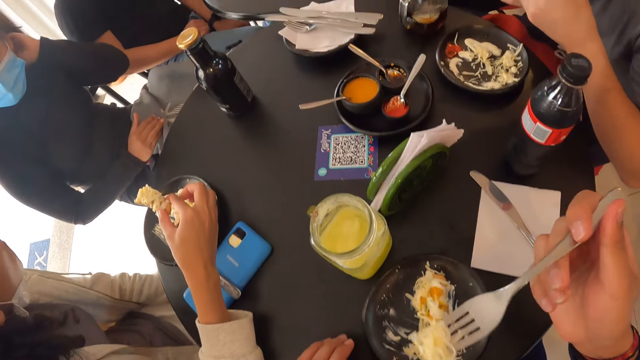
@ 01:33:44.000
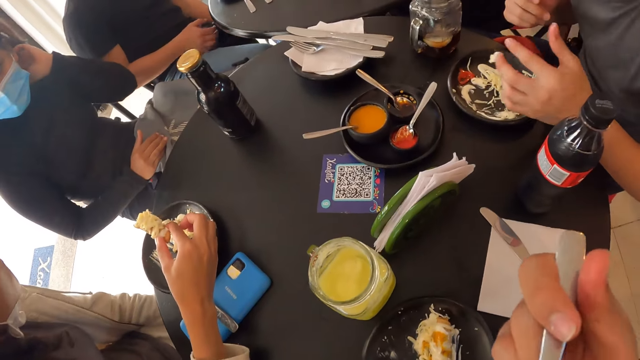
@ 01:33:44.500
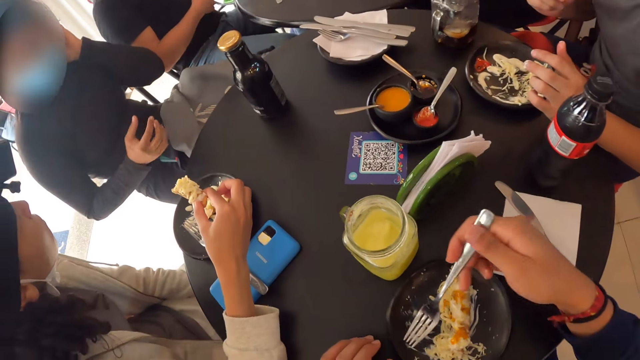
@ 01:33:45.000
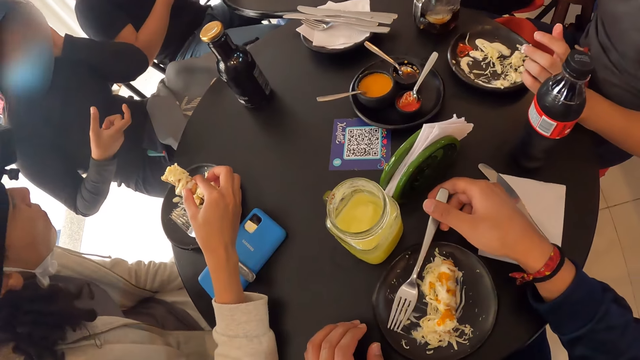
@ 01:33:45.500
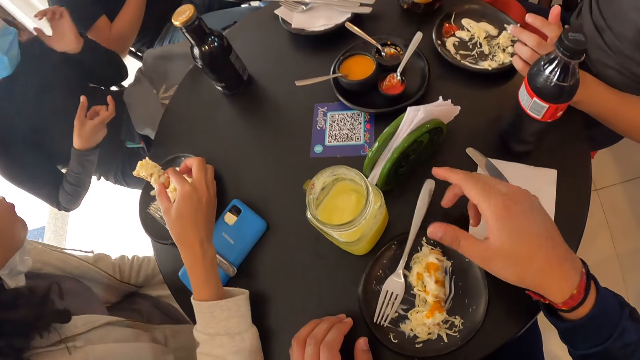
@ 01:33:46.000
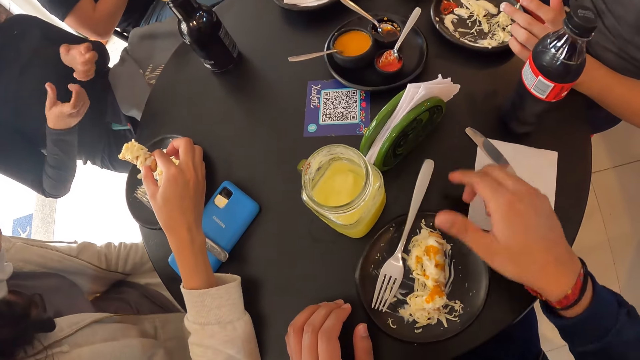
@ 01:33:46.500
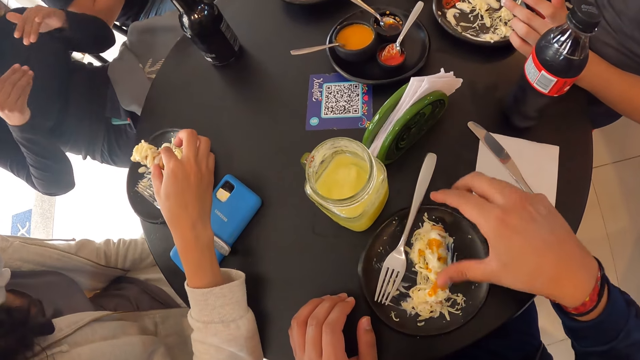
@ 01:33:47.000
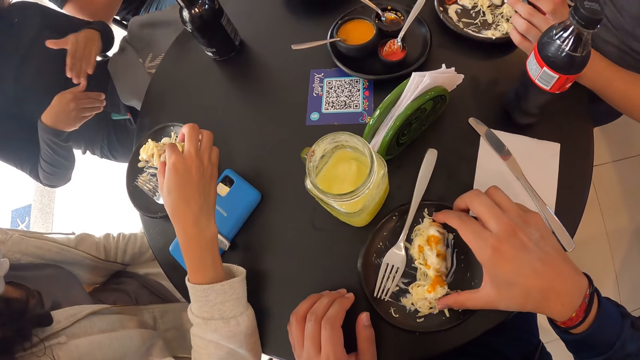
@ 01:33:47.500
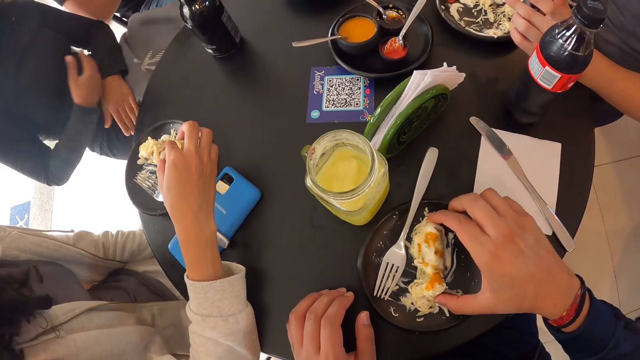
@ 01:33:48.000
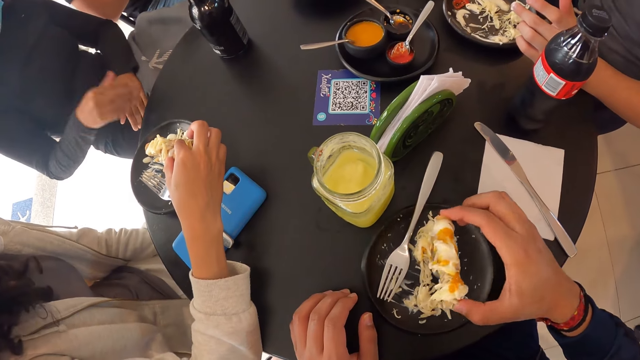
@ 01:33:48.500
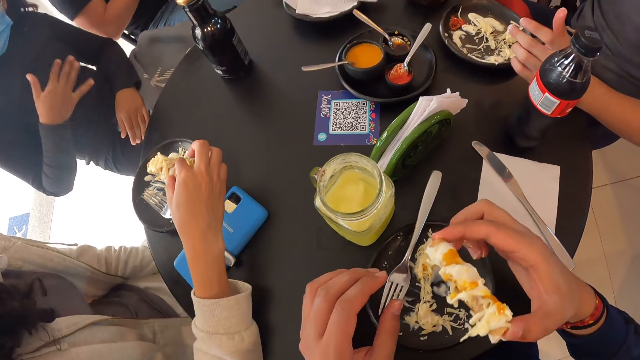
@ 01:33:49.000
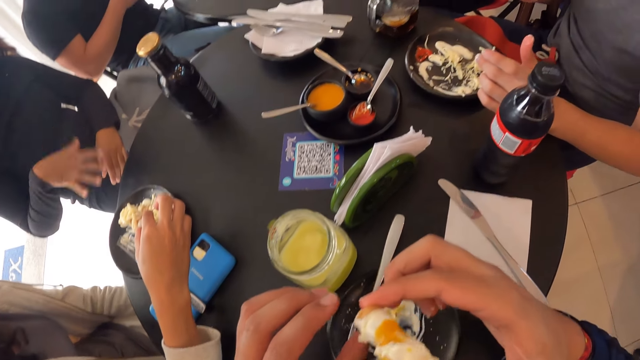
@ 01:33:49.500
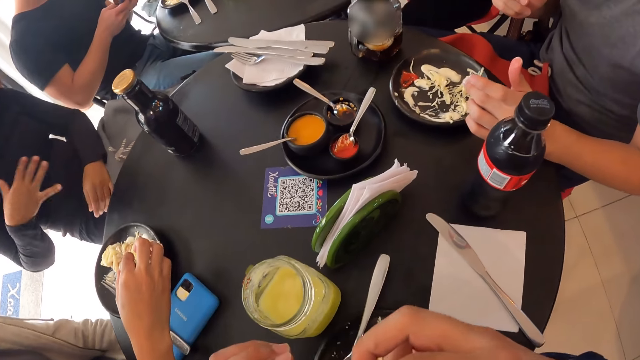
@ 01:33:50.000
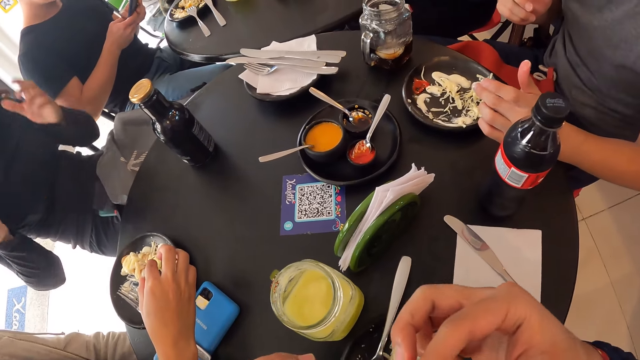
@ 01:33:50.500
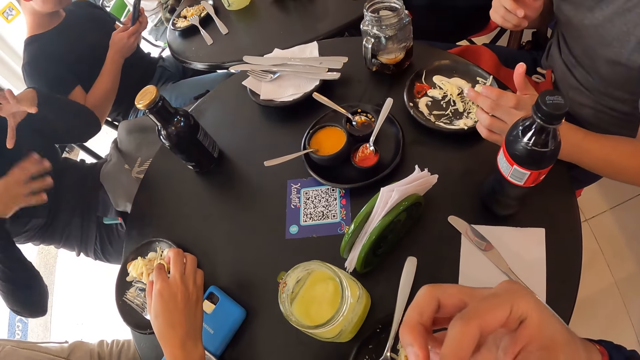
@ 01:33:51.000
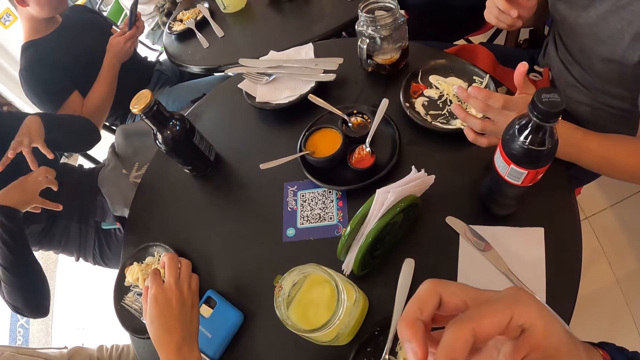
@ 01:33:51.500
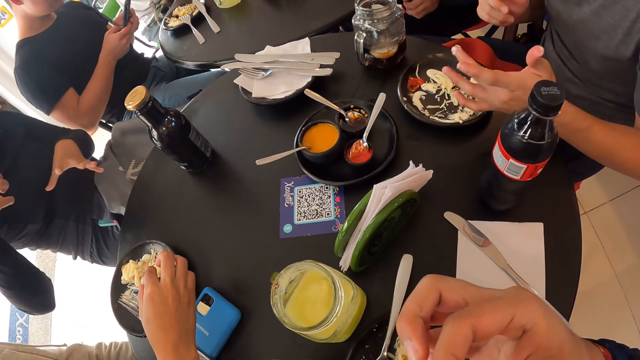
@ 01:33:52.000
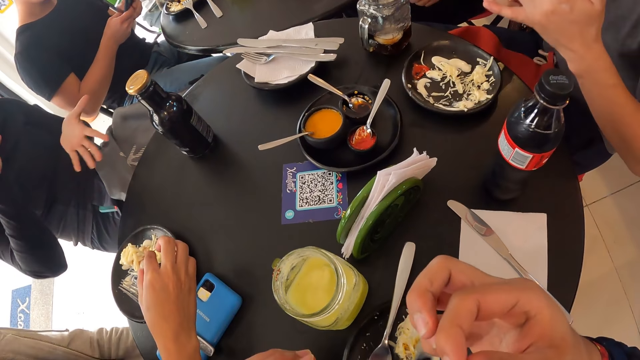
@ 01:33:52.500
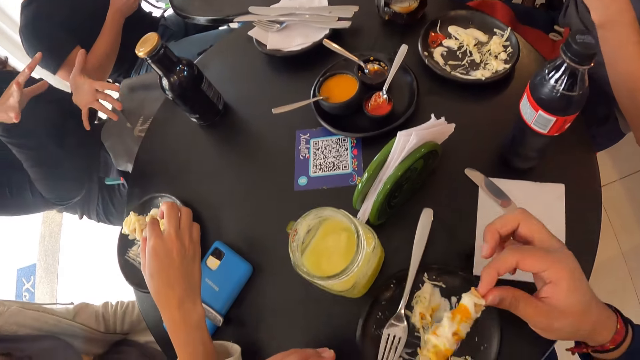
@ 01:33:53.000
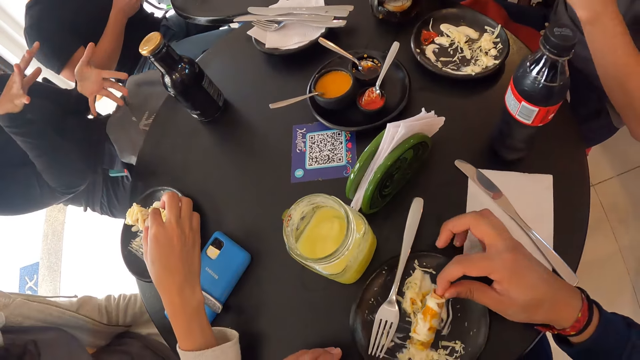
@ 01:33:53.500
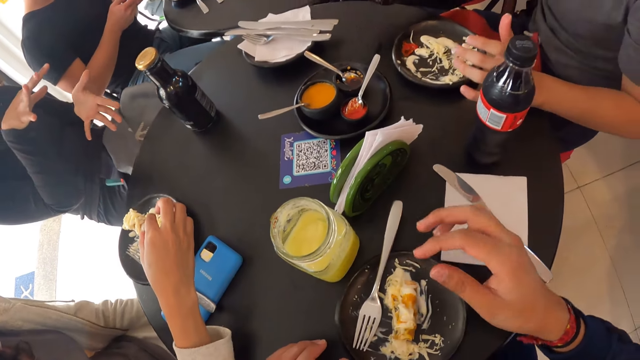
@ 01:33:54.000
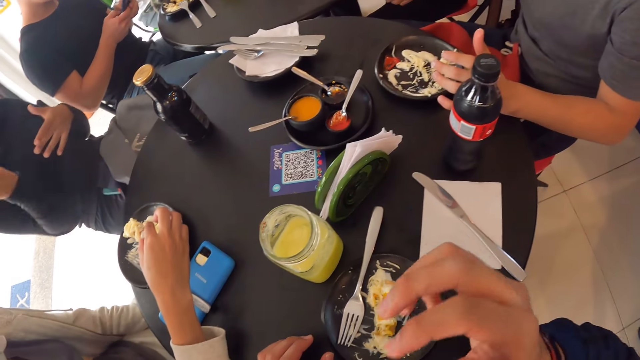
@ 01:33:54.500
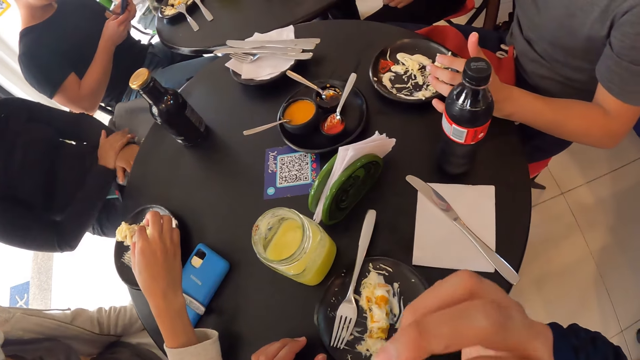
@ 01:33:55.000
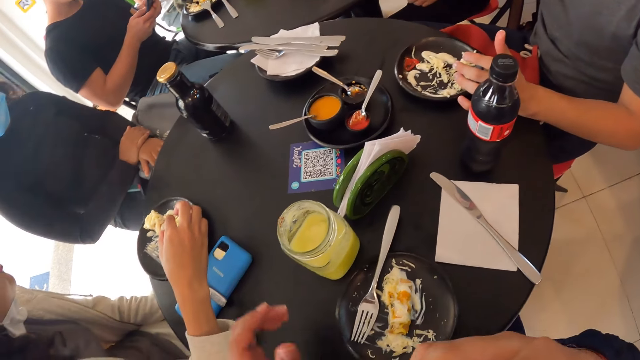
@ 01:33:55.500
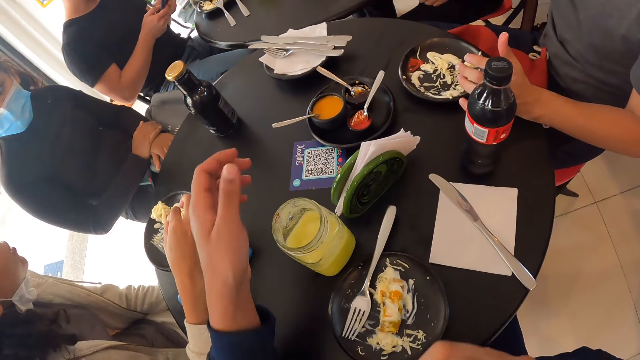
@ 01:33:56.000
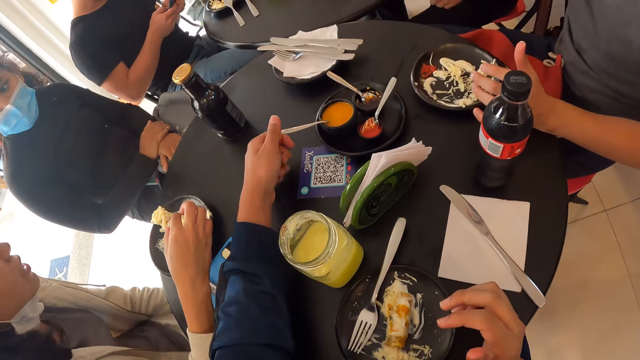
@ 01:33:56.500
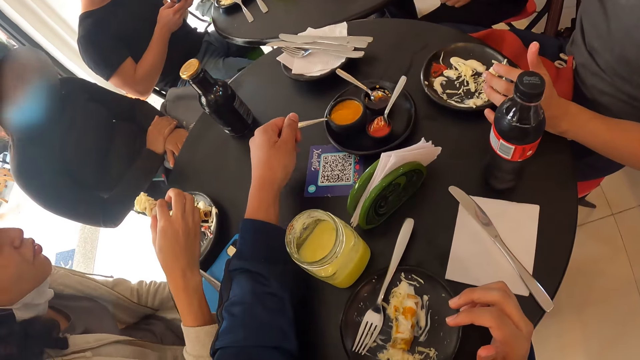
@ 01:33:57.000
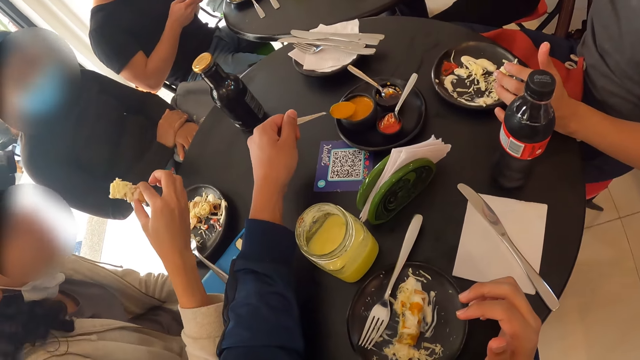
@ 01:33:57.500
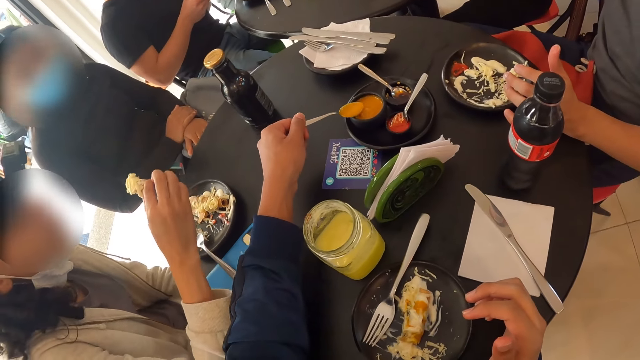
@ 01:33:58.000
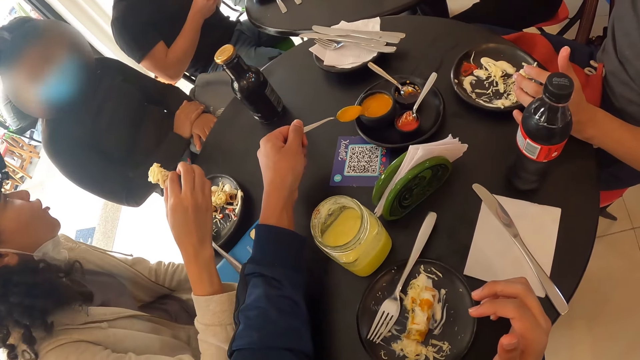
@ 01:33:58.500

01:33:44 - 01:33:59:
The camera wearer eats food. A person interacts while moving hands. The camera wearer drops the fork on the plate with his right hand. He picks the sausage or snack from the plate with his right hand. The person interacts while moving hands. The camera wearer eats the snack. Another person operates a phone. Another person licks fingers. The camera wearer places the snack down. A man picks the mug from the table with his right hand. The camera wearer licks fingers. He scoops sauce from the plate of sauce with the spoon in his left hand.

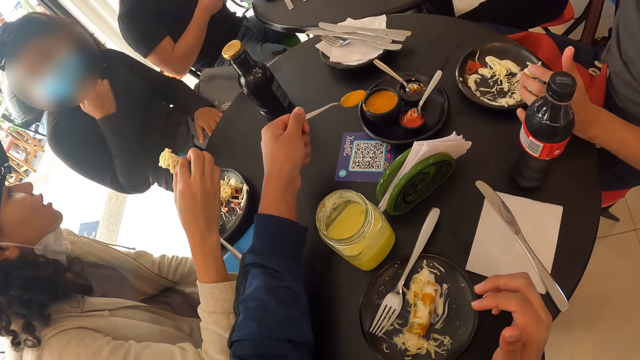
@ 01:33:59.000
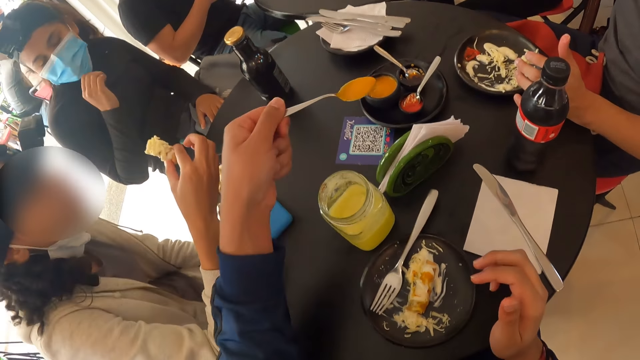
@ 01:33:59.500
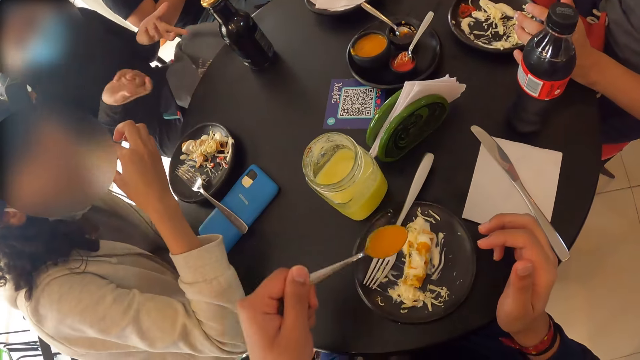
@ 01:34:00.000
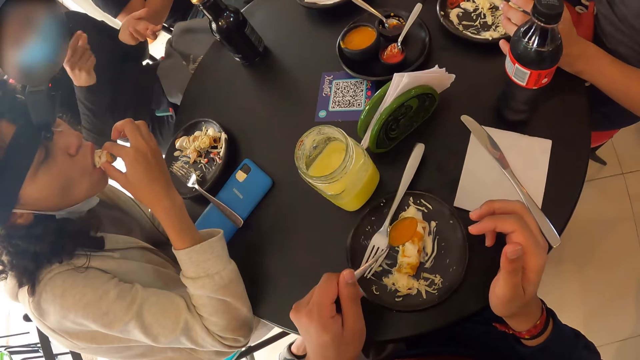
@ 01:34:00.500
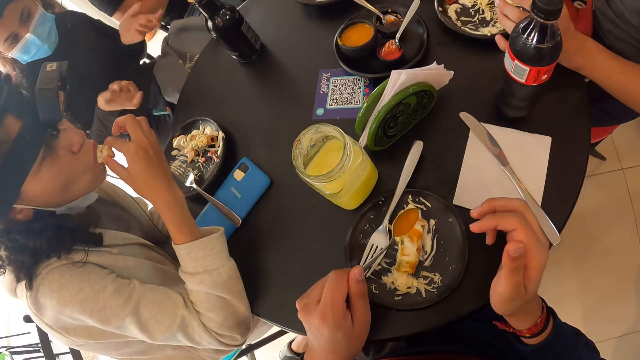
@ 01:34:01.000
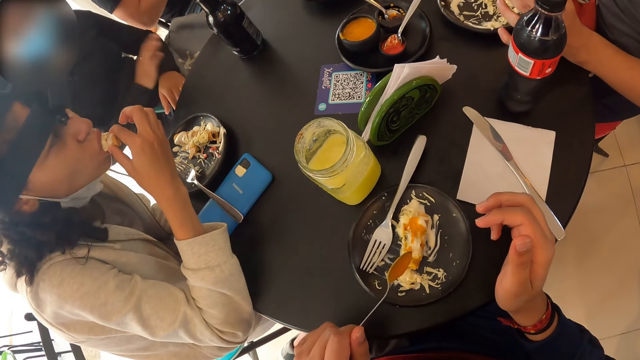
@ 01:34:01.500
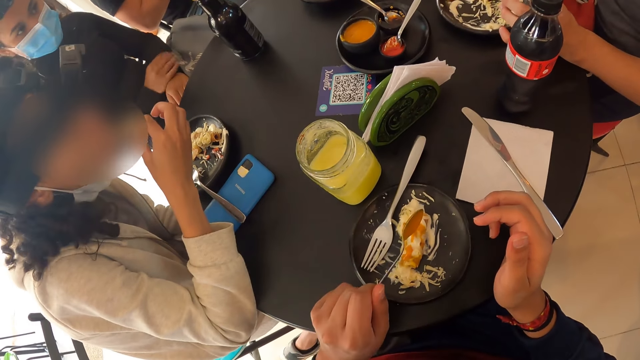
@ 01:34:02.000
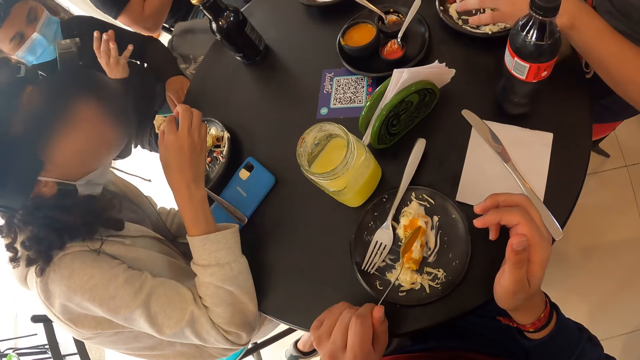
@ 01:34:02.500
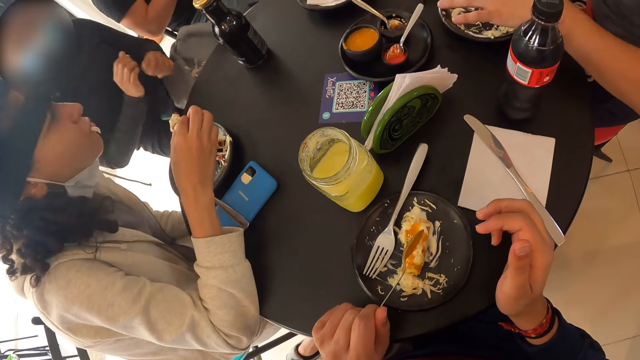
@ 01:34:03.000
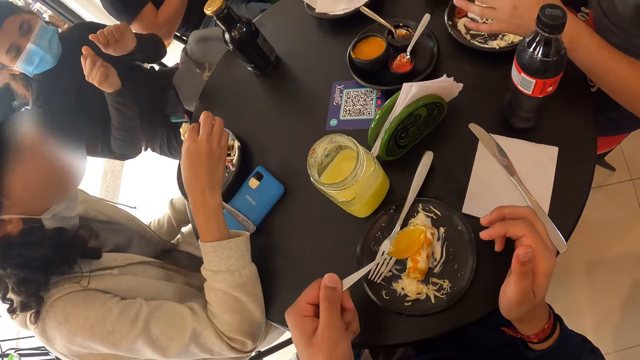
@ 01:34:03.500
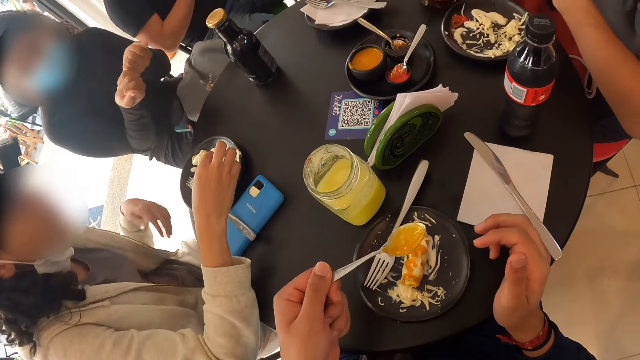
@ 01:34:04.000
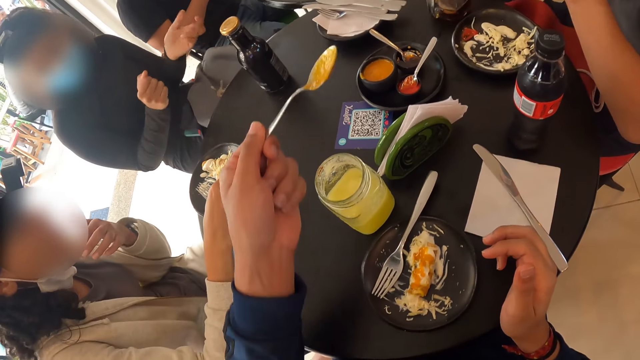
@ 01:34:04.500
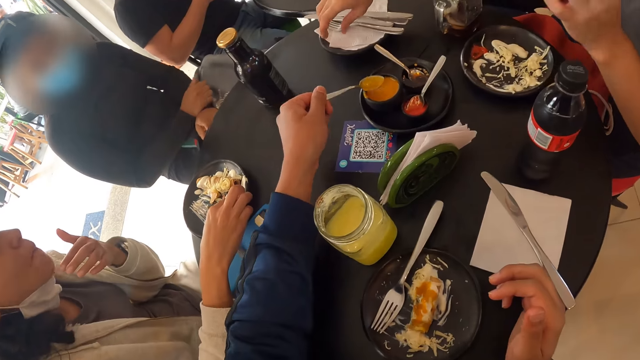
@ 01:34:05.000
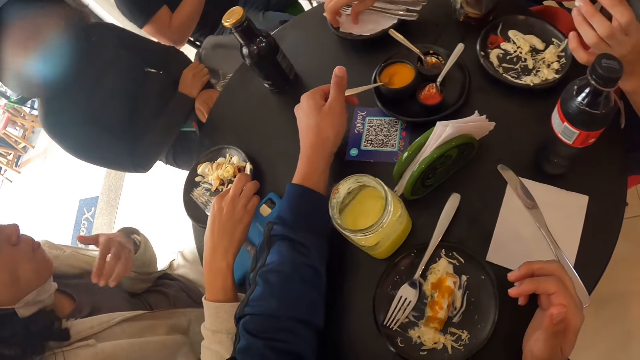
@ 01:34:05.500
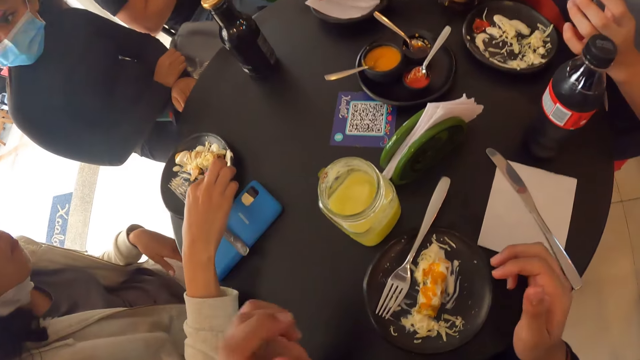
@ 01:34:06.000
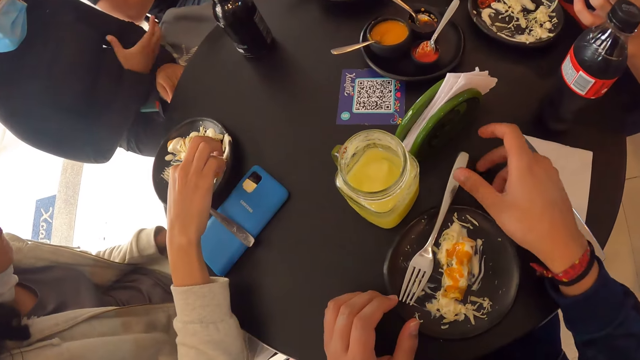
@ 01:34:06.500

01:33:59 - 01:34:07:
The camera wearer puts sauce into the plate with the spoon in his left hand. A person takes a bite. Another person interacts while moving hands. The camera wearer pours sauce on the food. The other person interacts while moving hands. A man touches a serviette paper with his right hand. The camera wearer puts the spoon into the plate of sauce with his left hand.
